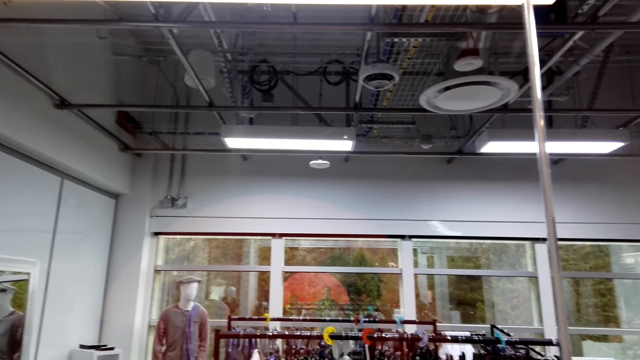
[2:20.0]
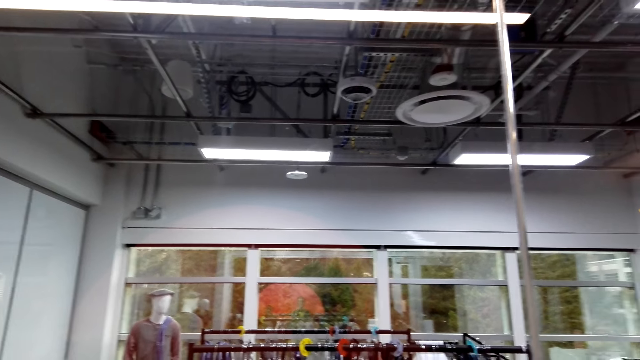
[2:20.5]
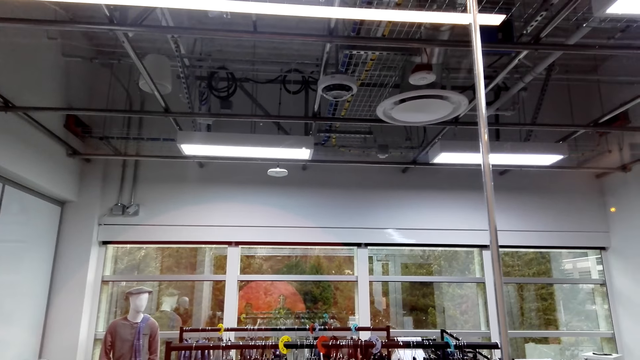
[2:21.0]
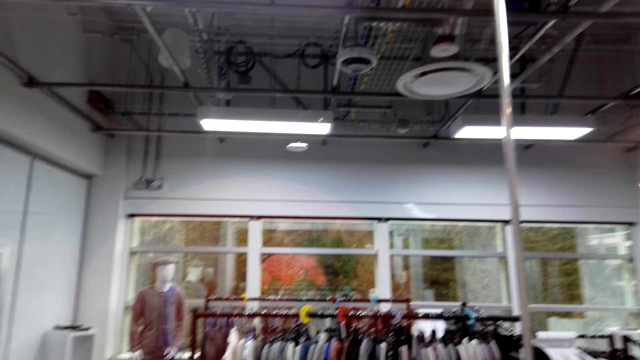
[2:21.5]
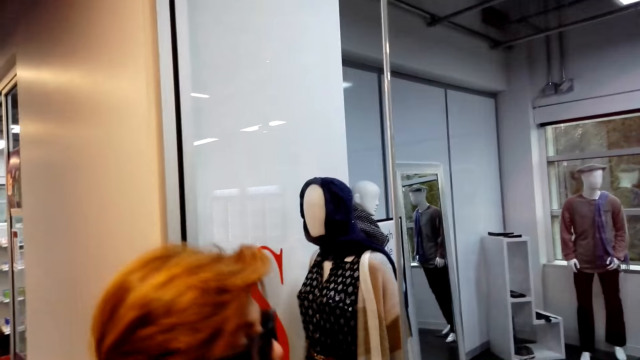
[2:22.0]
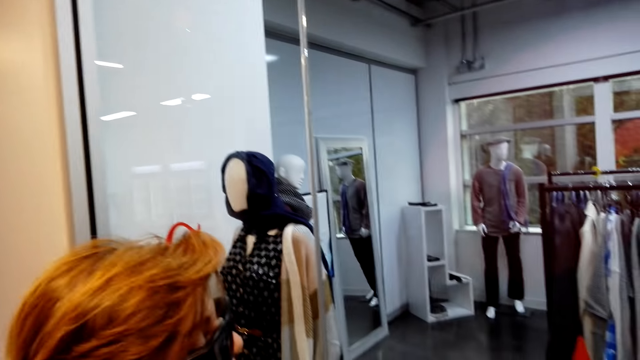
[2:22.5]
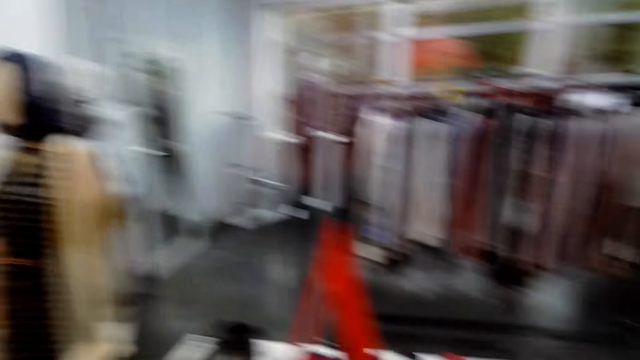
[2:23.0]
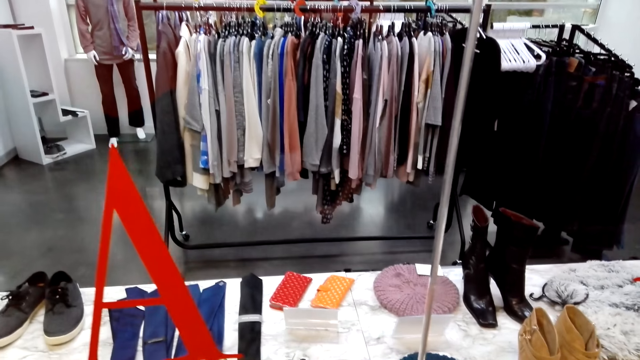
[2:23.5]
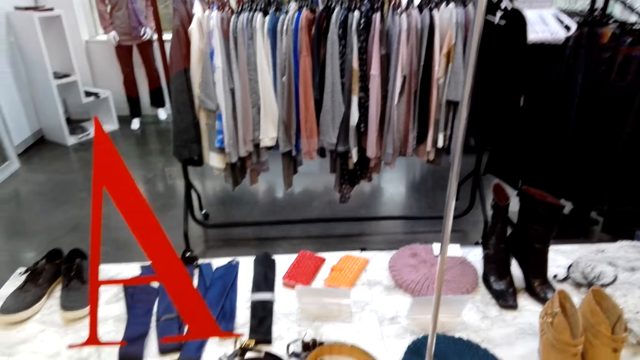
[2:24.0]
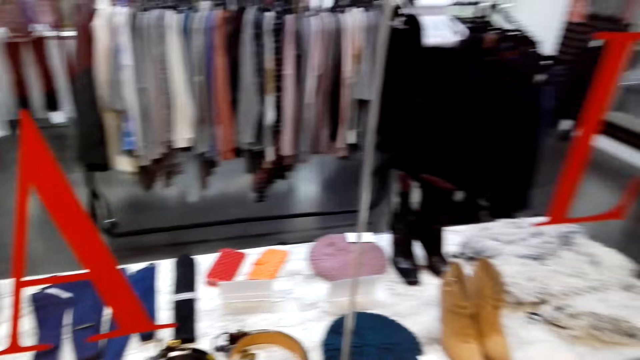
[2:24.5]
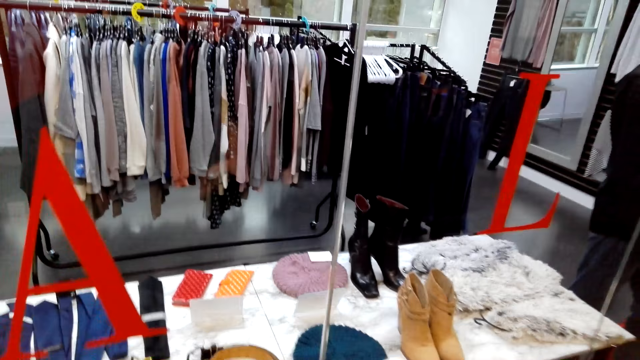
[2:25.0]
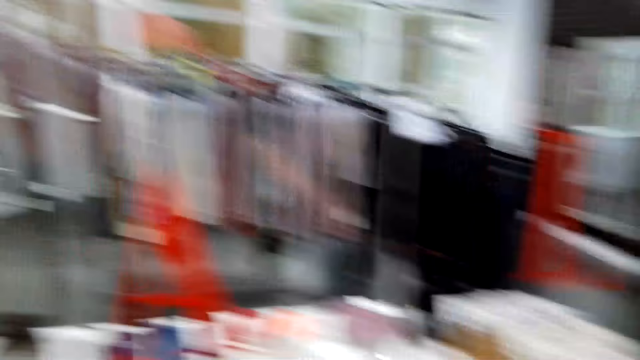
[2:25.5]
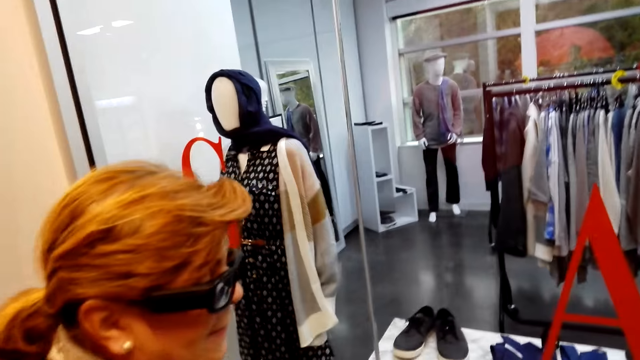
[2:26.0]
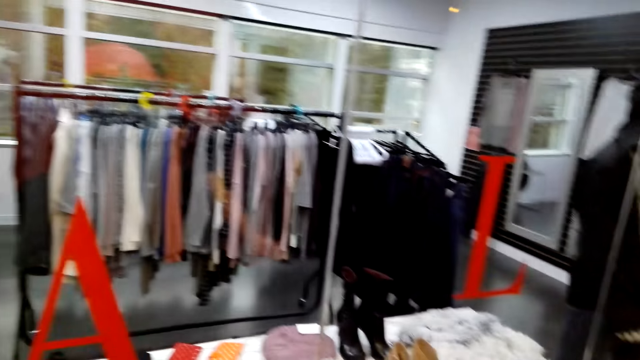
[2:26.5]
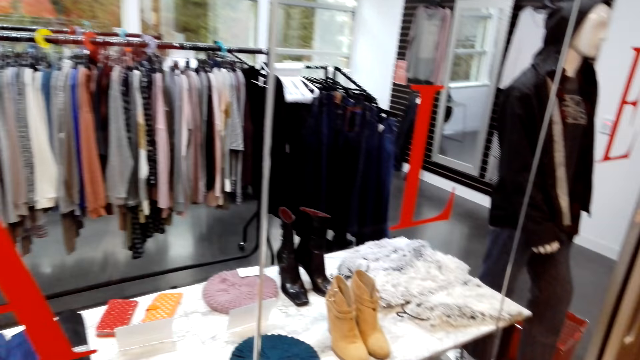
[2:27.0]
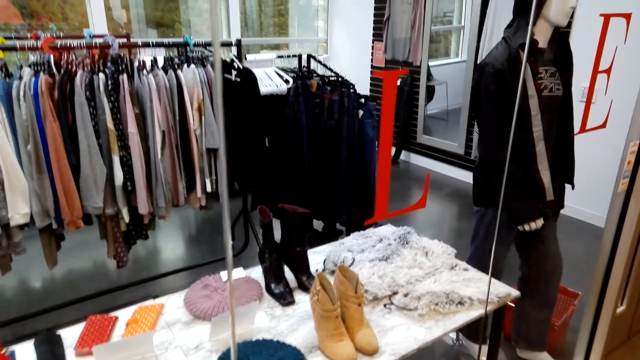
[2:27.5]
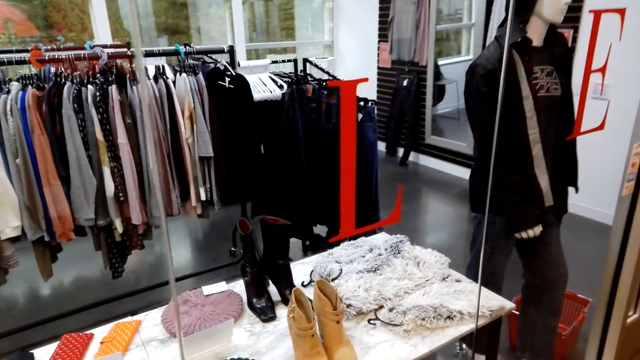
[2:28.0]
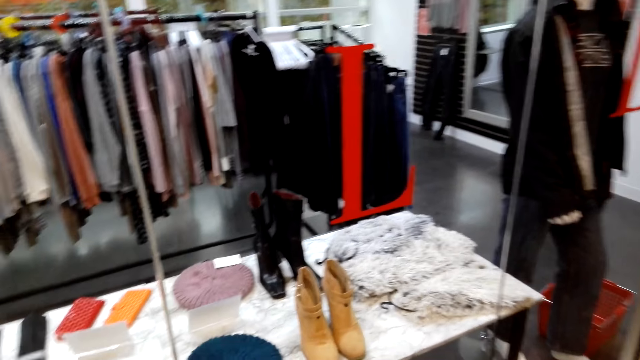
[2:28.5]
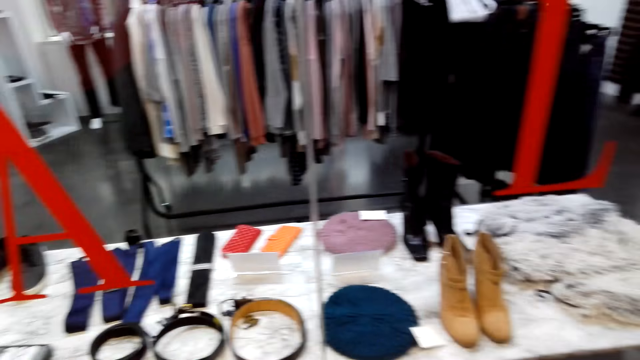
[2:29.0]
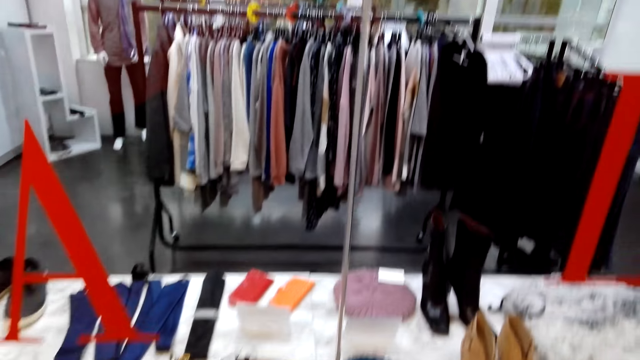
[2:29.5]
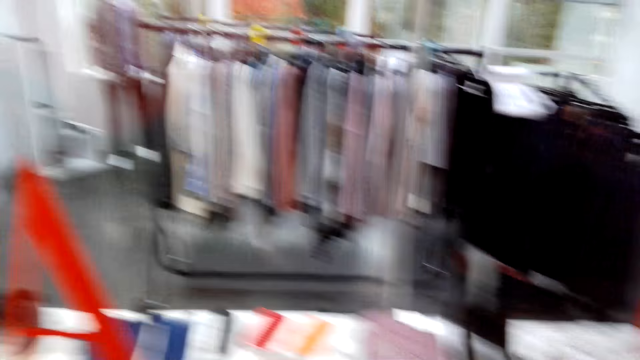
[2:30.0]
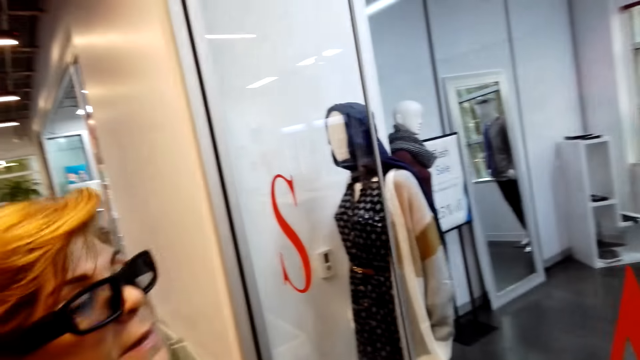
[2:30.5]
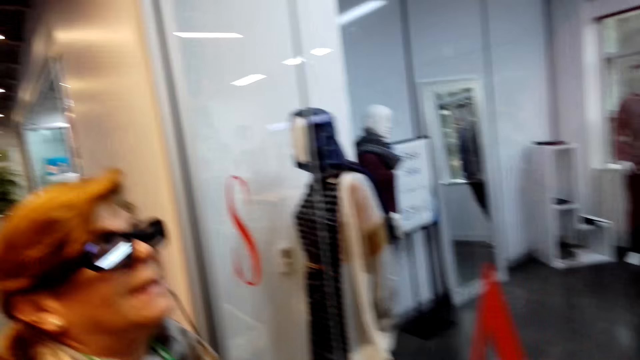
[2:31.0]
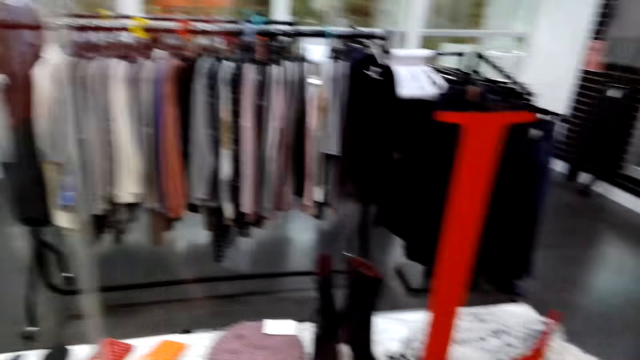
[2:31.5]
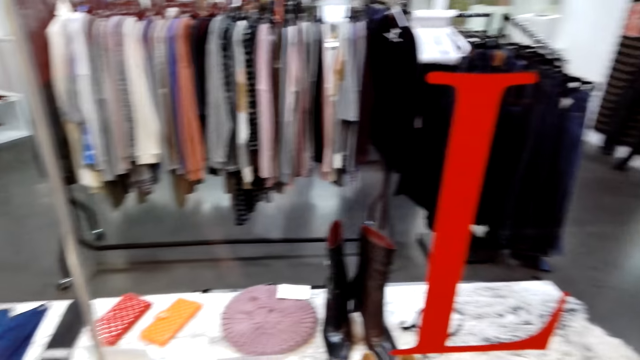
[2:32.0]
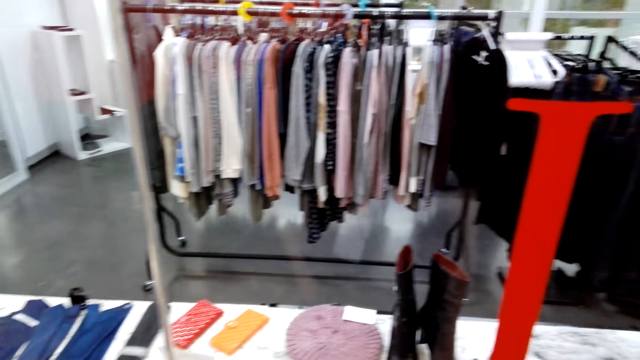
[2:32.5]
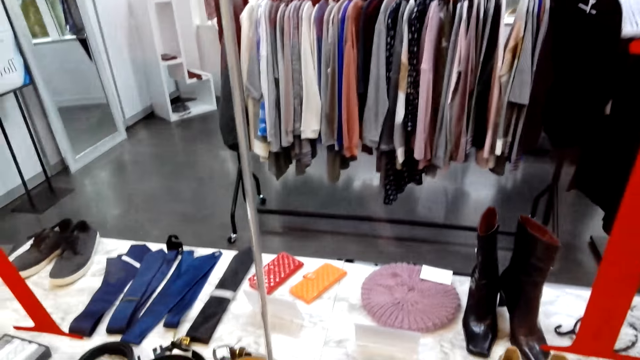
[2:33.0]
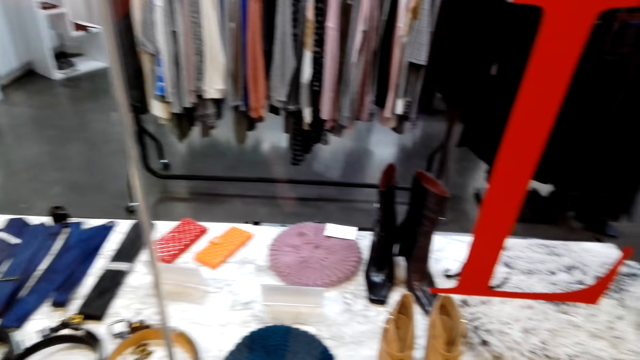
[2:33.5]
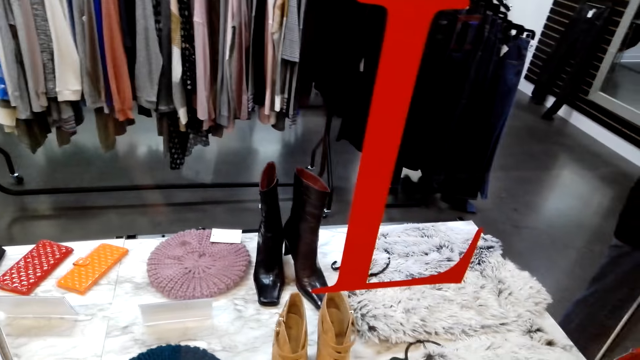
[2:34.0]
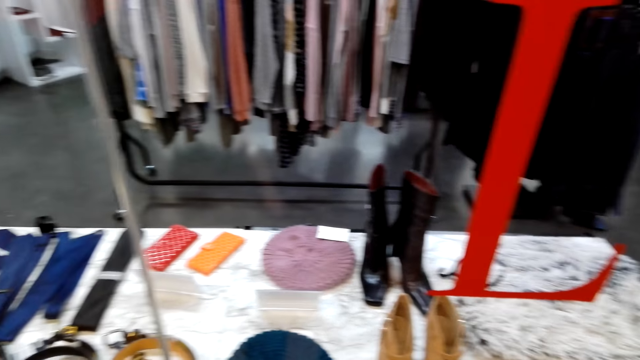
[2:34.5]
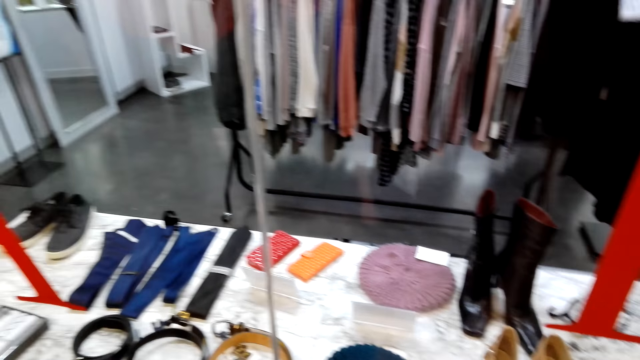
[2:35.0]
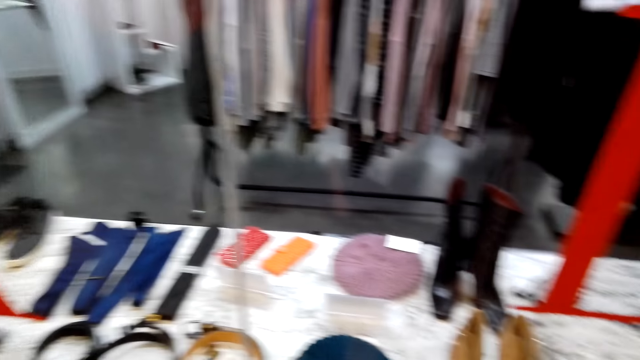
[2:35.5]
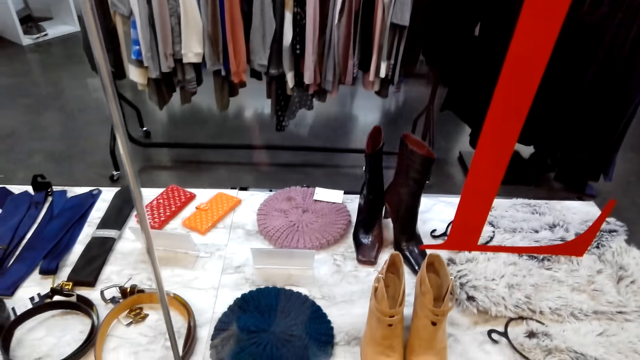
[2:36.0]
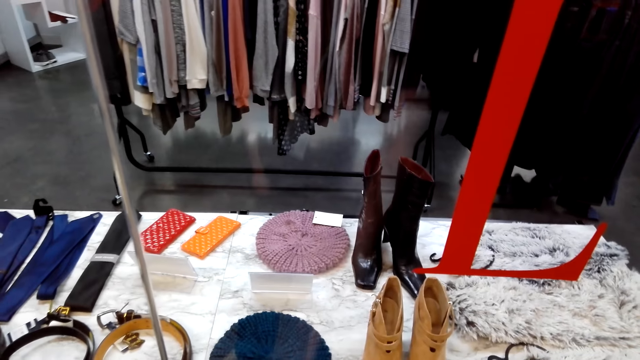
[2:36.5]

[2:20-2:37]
The camera wearer looks at a woman. They look around. They look at the woman. They look at the display. They look at the woman. They look at the display.

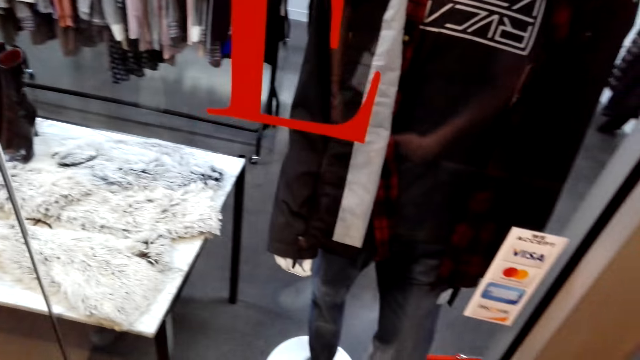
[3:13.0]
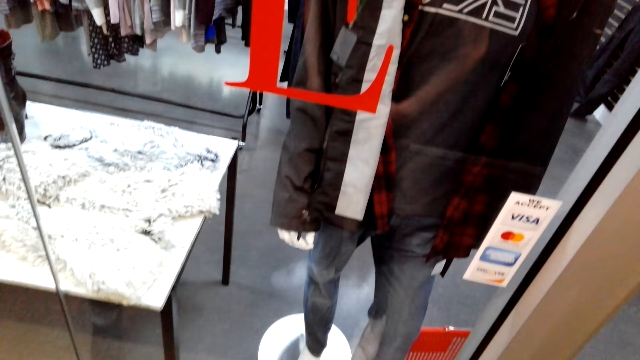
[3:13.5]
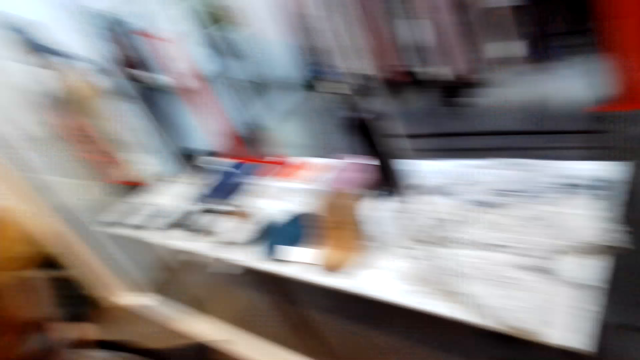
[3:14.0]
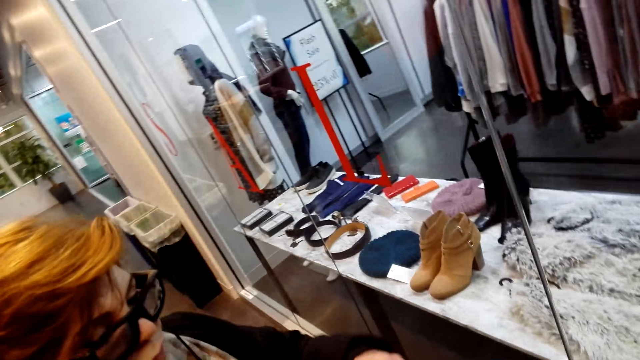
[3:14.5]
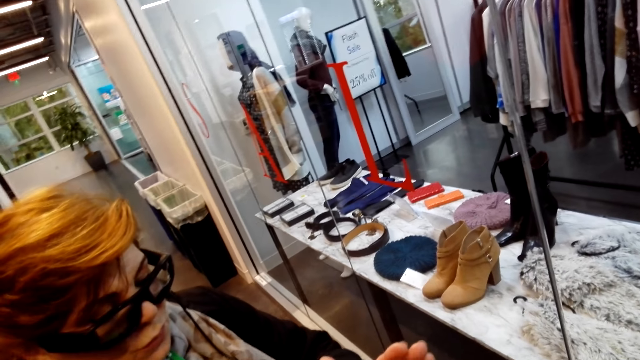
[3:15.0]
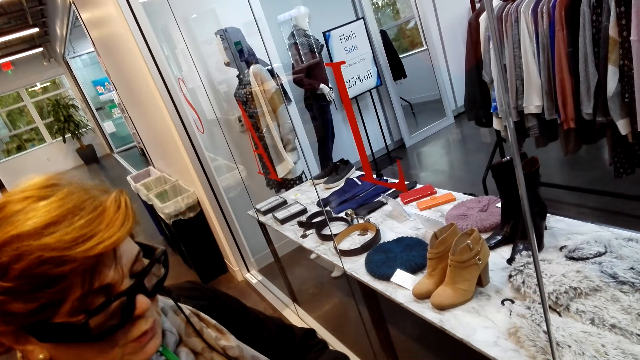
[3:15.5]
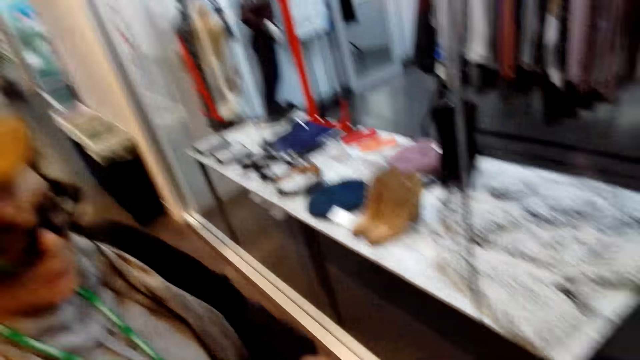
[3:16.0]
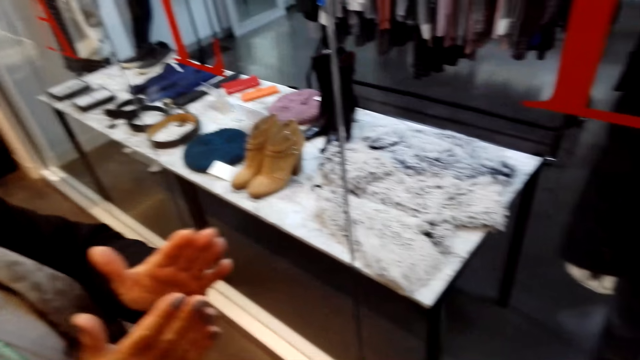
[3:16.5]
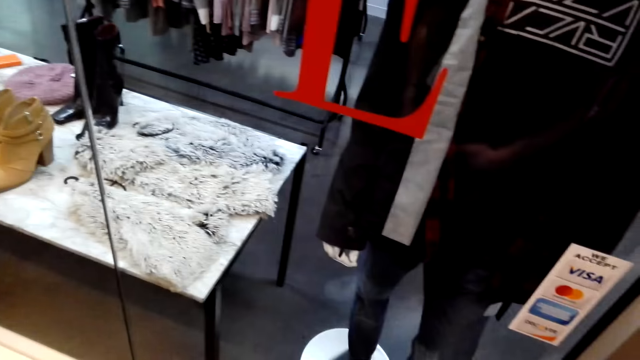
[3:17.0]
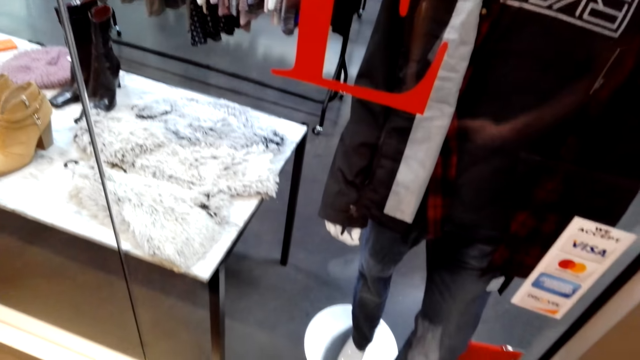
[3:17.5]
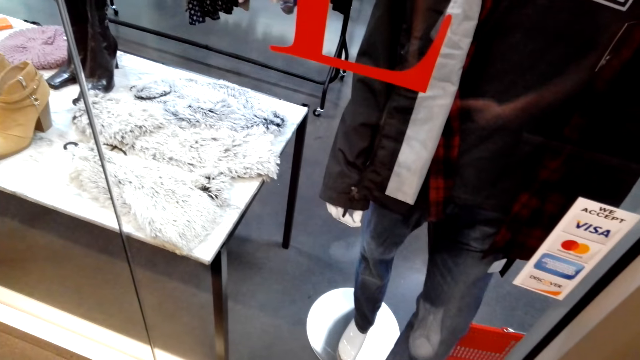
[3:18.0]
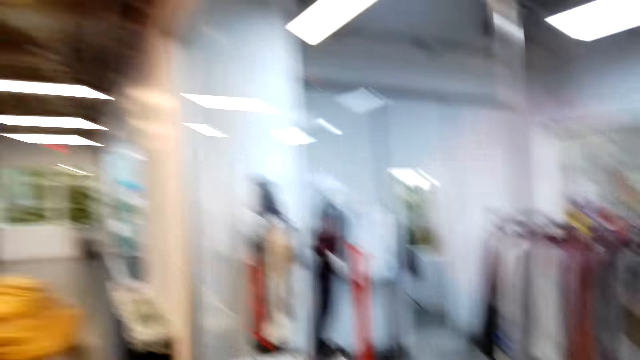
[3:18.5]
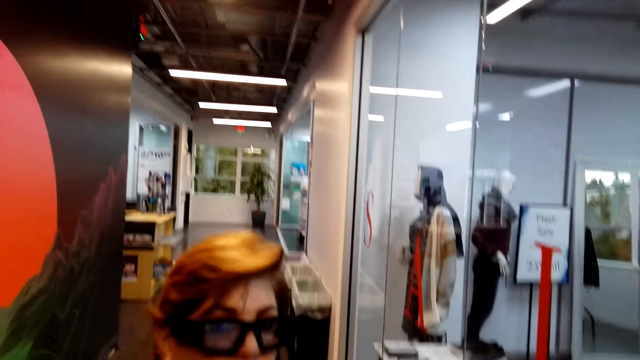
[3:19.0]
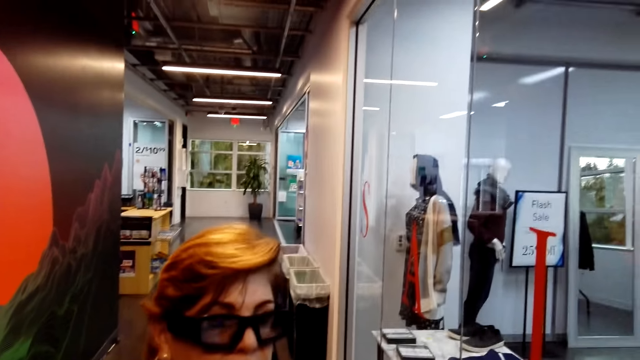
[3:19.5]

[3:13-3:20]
The camera wearer looks at a woman. The woman talks to the camera wearer. The woman gestures out. The camera wearer looks at the display.
